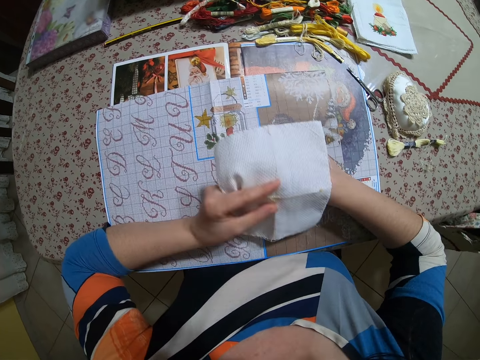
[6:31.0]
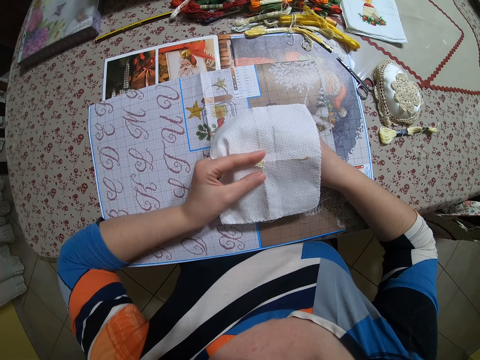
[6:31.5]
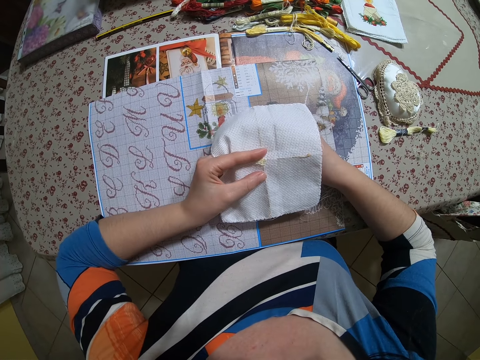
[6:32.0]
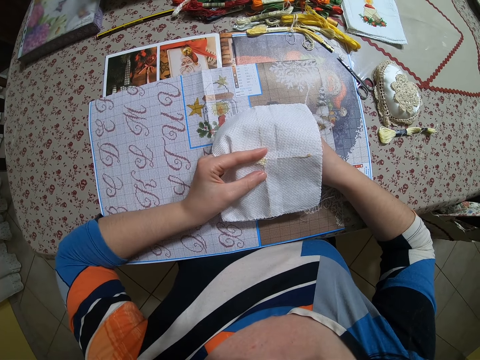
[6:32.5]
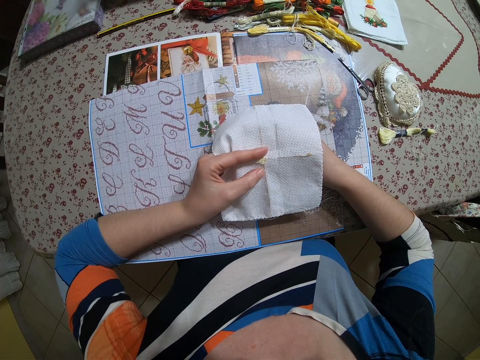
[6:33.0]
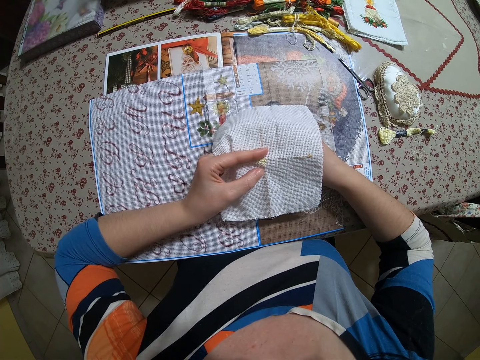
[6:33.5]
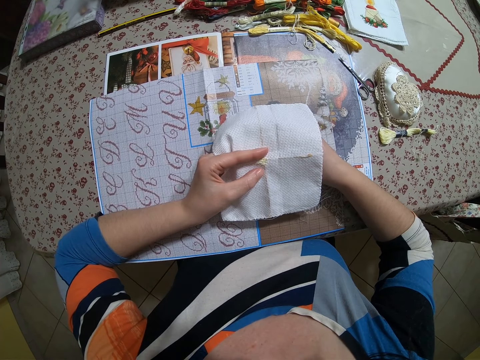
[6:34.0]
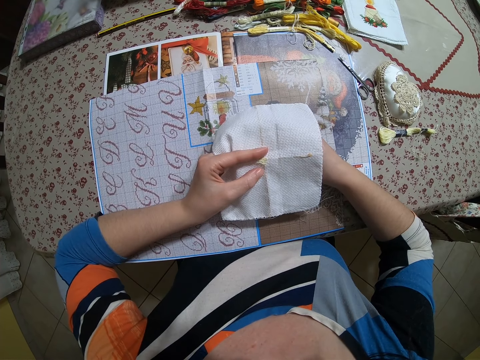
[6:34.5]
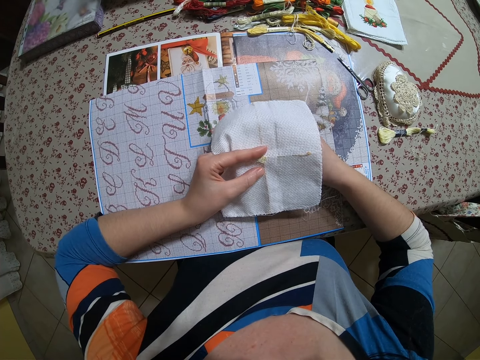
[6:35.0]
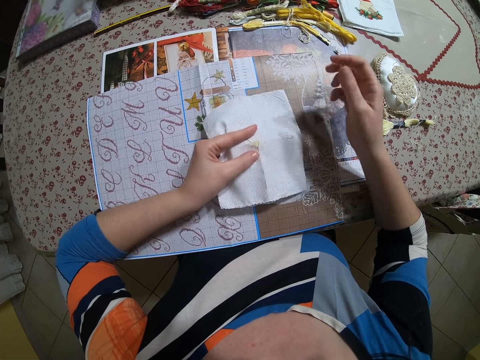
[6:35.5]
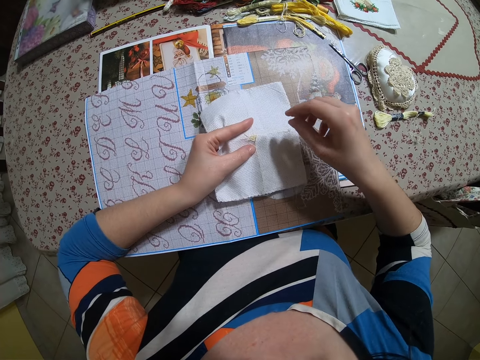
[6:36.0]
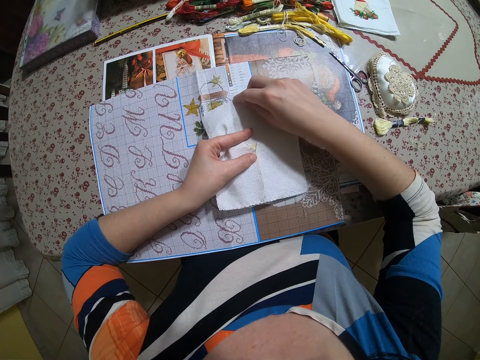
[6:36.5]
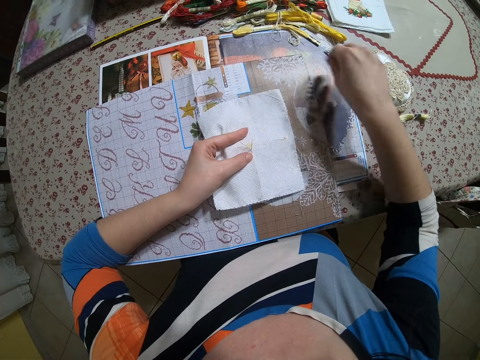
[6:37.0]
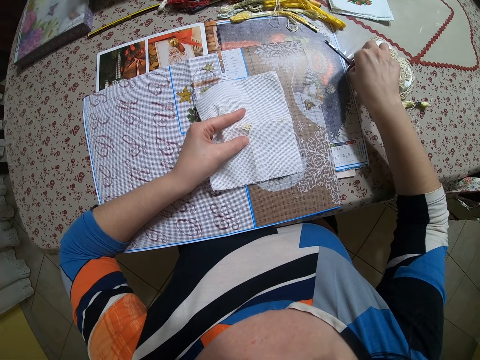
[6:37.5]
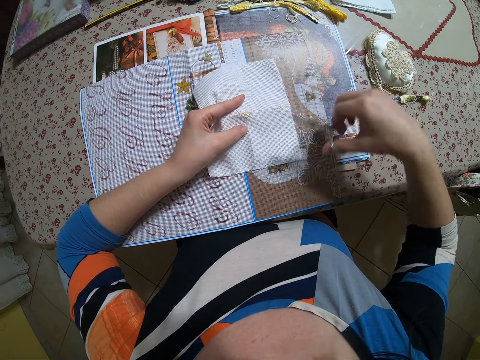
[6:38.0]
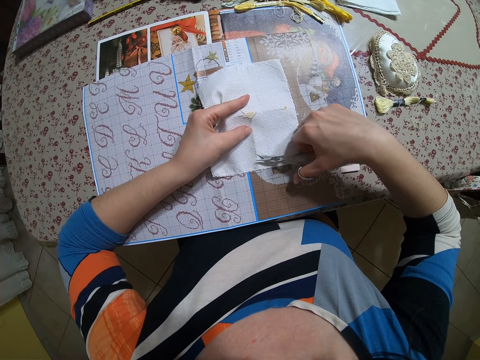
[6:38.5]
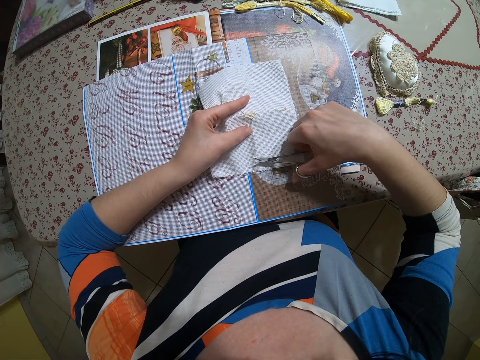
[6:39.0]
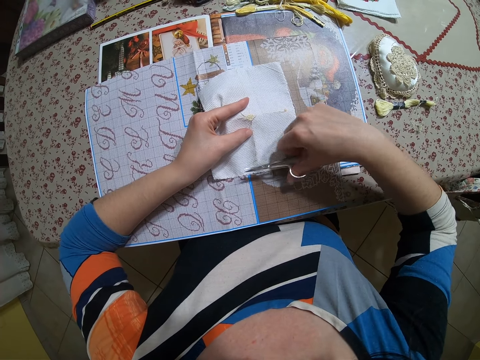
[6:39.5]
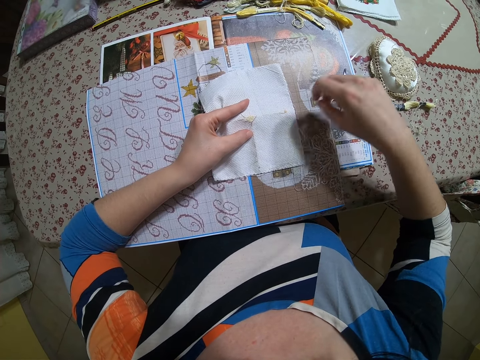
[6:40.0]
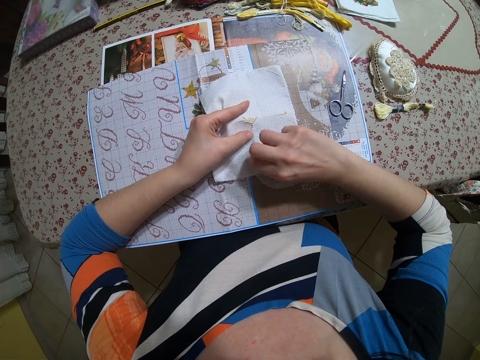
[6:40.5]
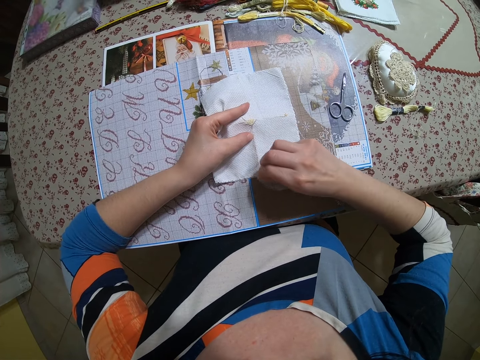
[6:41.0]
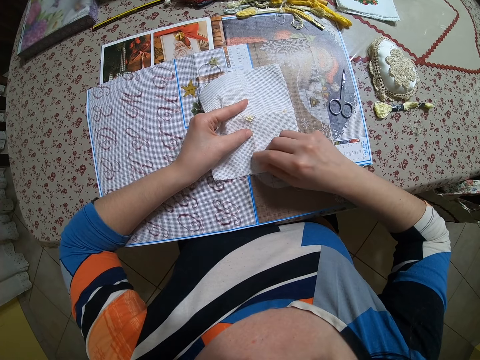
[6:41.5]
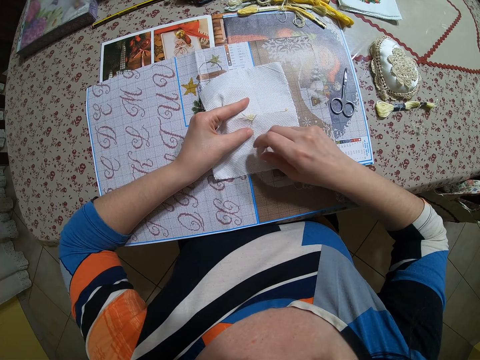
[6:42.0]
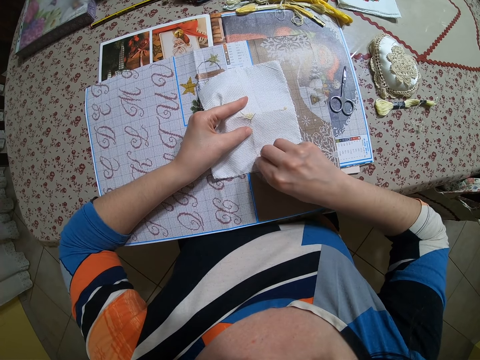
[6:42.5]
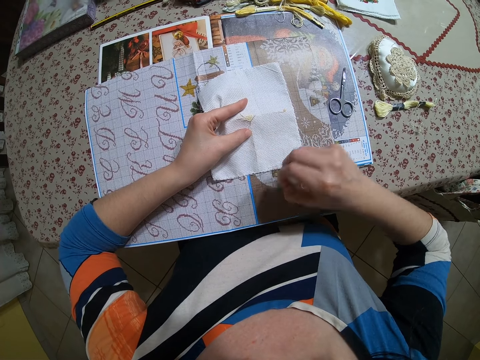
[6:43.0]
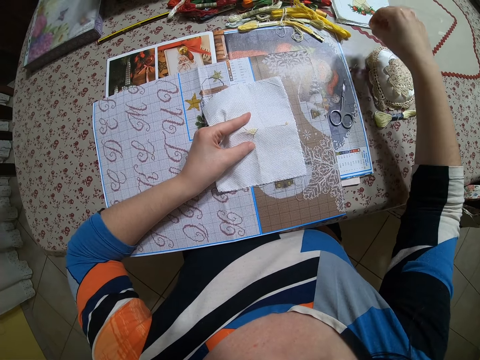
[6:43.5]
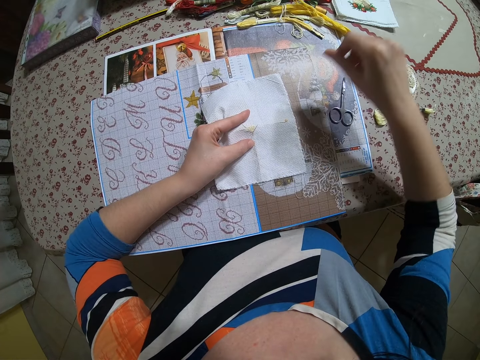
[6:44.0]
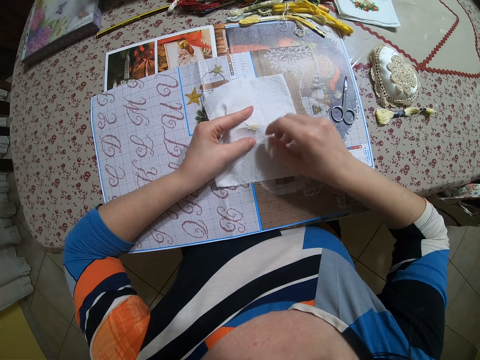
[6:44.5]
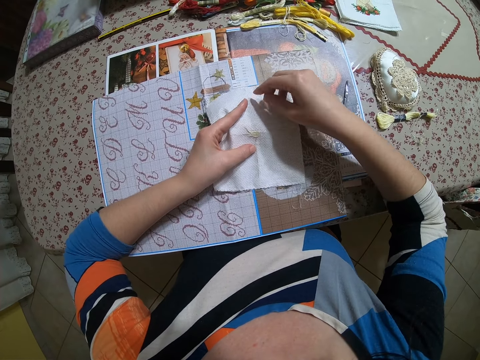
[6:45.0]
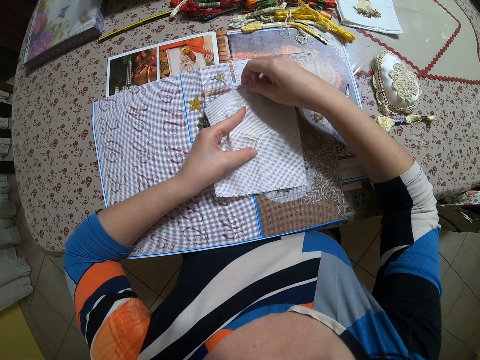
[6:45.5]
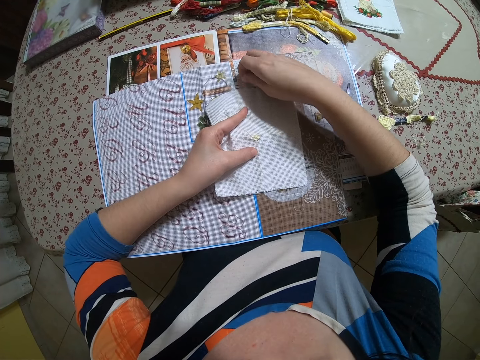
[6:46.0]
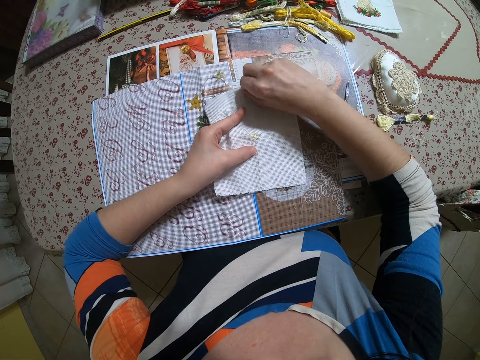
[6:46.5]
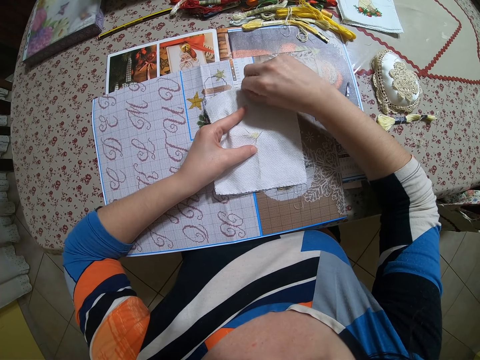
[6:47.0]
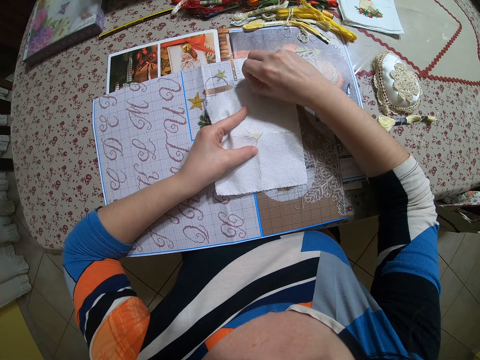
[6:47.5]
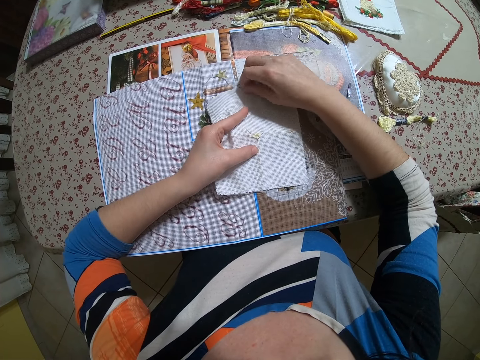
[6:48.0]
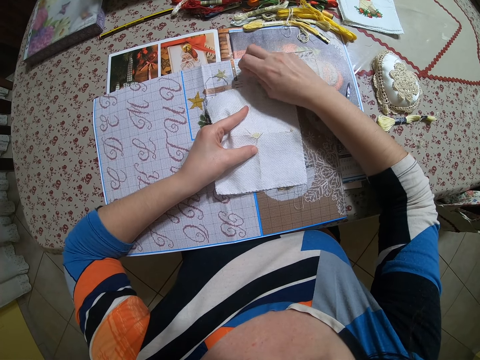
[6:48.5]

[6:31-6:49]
The camera wearer inserts a needle on the cloth. She pulls thread from the edge of the paper in her left hand with her right hand. She picks up a pair of scissors from the bed with her right hand. She cuts a thread on the paper with the pair of scissors in her right hand. She drops the pair of scissors in her right hand on a book on the bed. She pulls thread from the paper in her left hand with her right hand. She drops the thread particles in her right hand on the bed. She pulls thread from the edge of the paper in her left hand with her right hand.

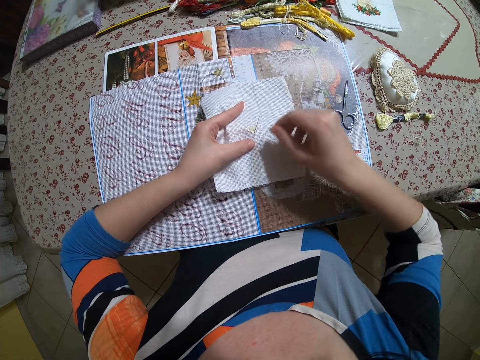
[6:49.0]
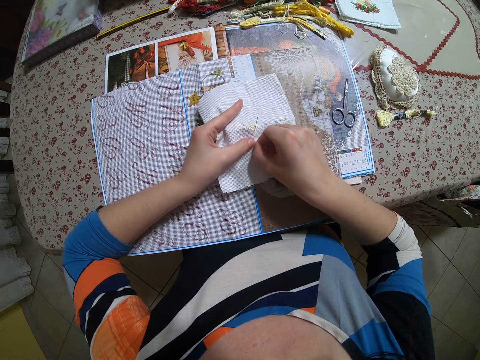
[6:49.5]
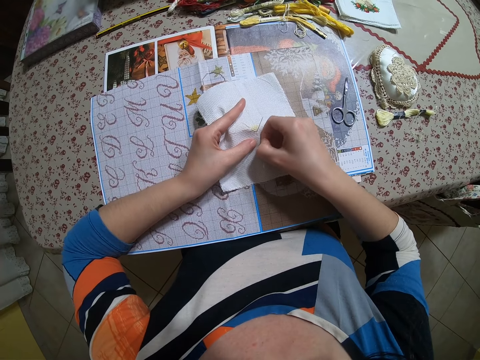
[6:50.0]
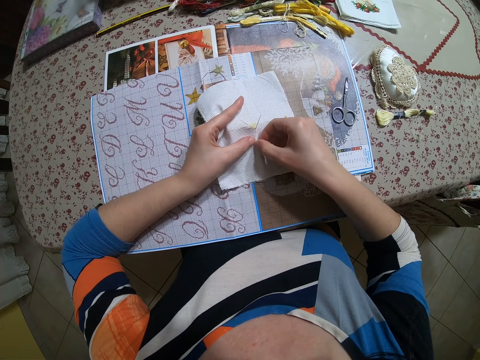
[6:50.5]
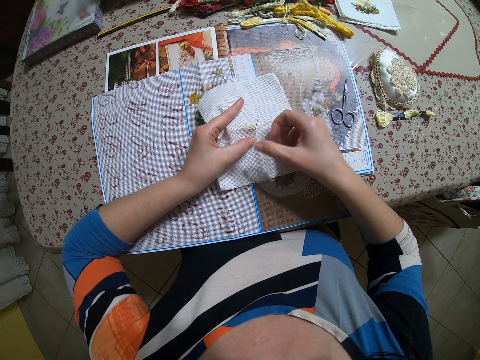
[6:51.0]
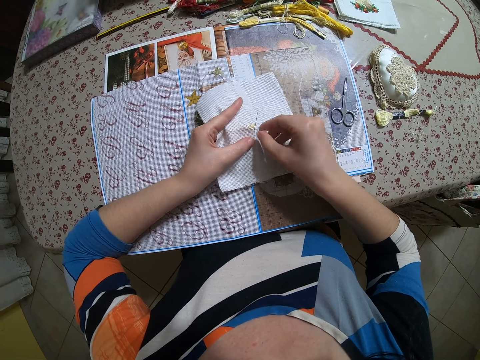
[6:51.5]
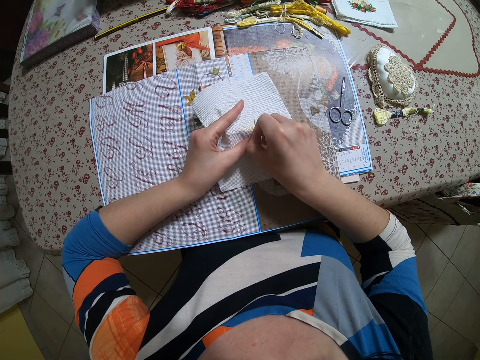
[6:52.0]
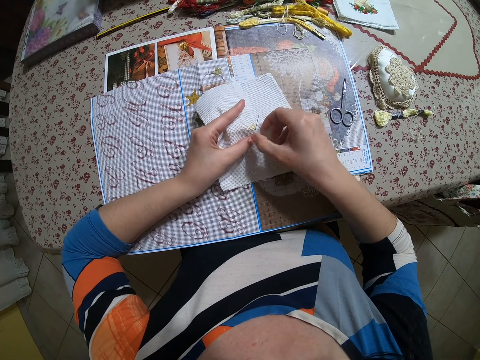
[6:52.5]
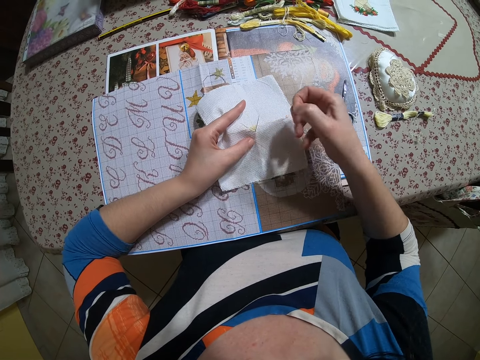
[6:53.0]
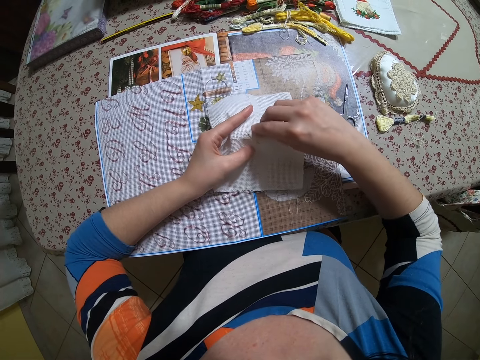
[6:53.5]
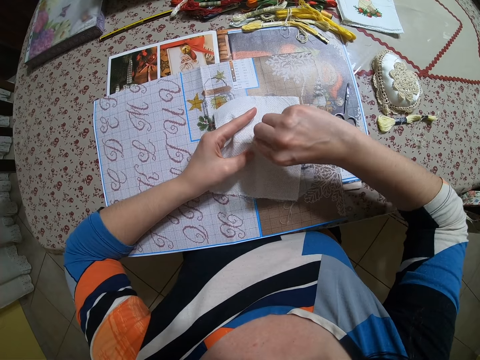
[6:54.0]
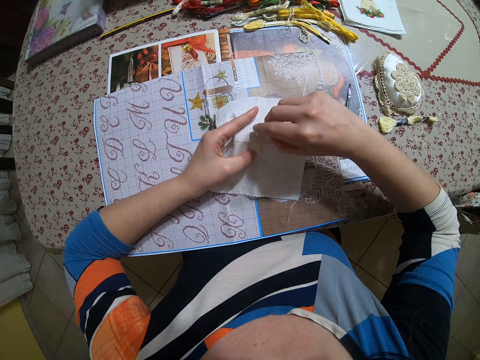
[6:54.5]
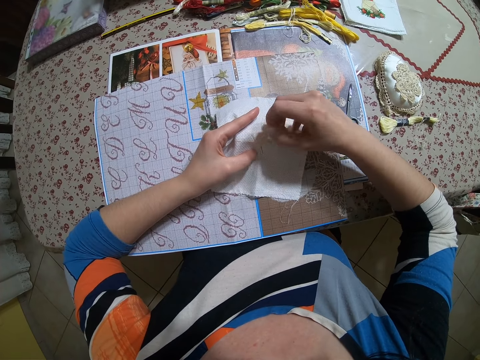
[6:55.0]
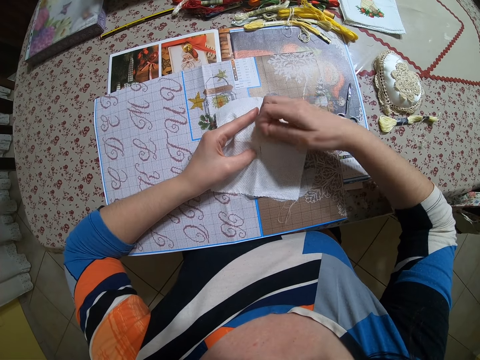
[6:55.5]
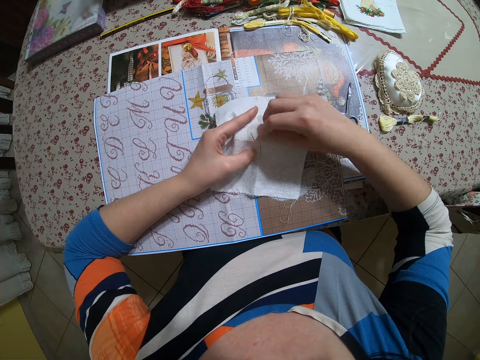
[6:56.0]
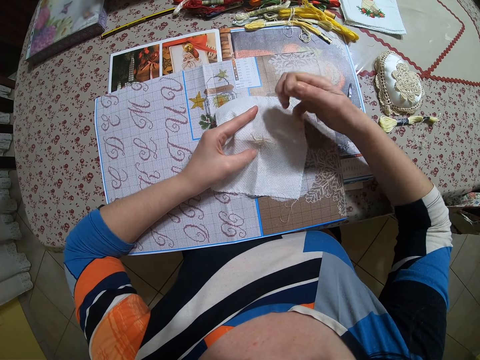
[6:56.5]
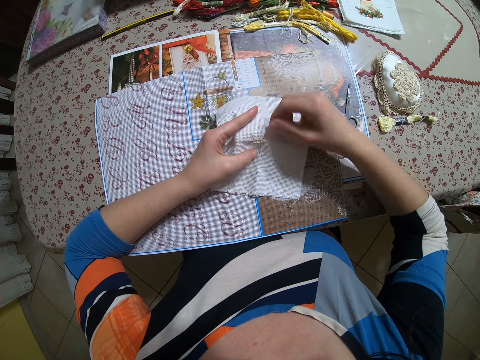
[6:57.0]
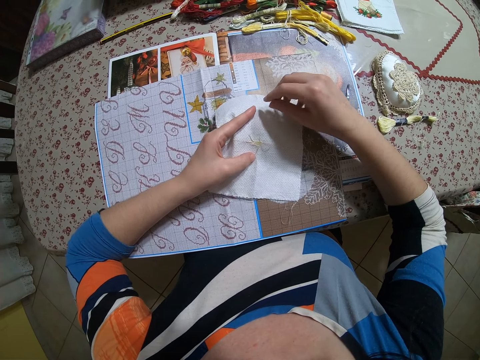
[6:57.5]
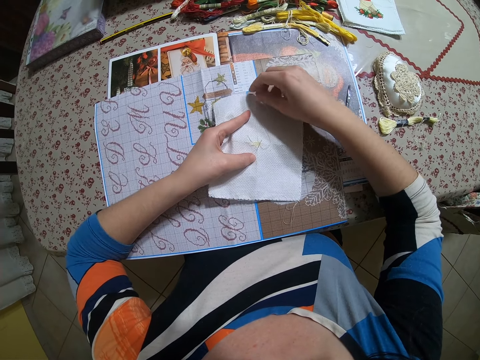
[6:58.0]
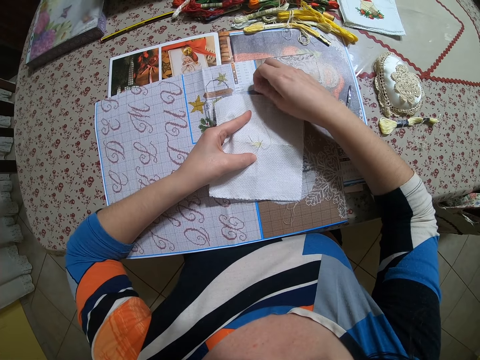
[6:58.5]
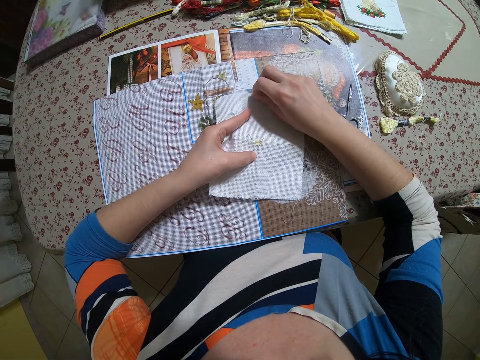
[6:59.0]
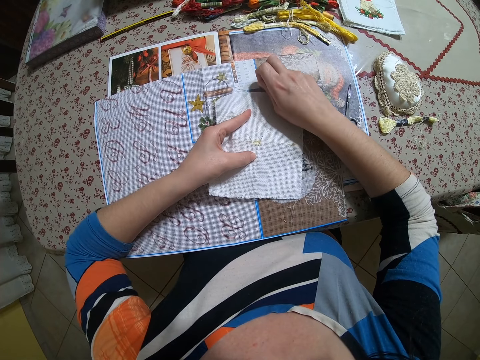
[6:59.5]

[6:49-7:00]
The camera wearer pulls thread from the paper in her left hand with her right hand. She does this repeatedly. She pulls thread from the edge of the paper in her left hand with her right hand.
